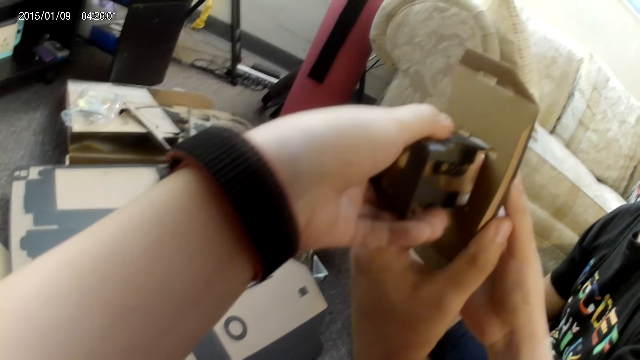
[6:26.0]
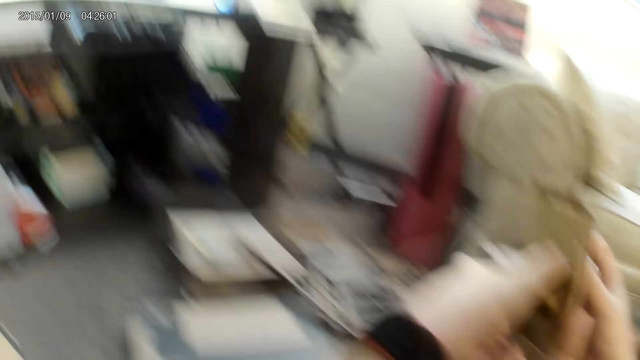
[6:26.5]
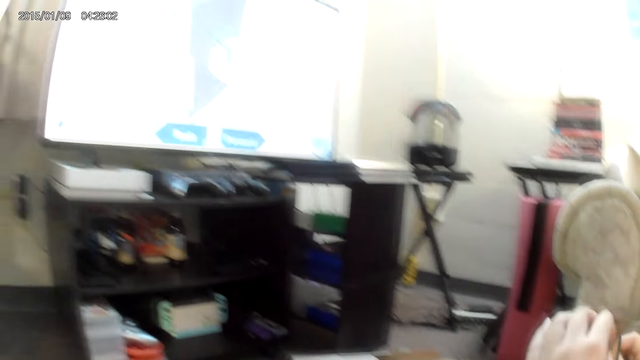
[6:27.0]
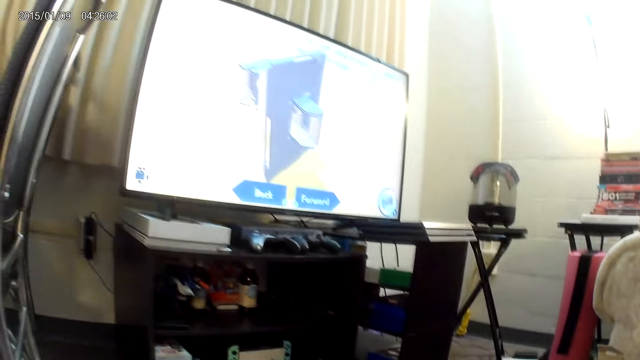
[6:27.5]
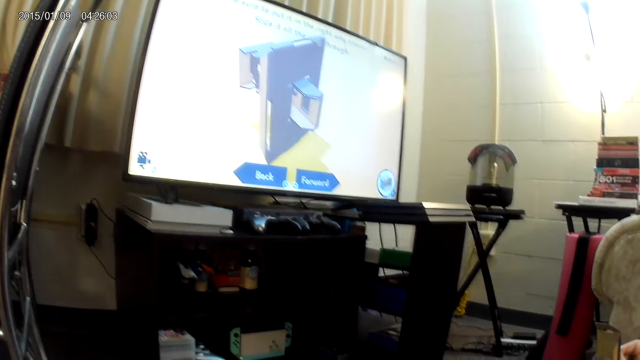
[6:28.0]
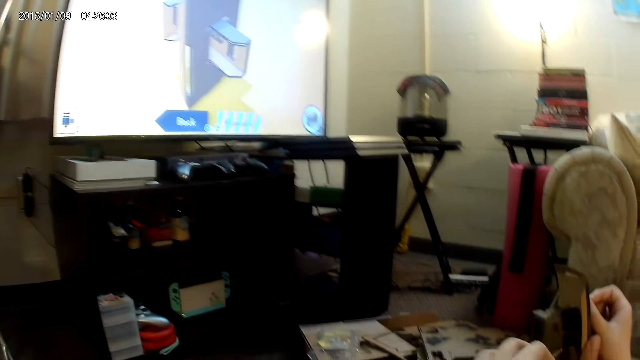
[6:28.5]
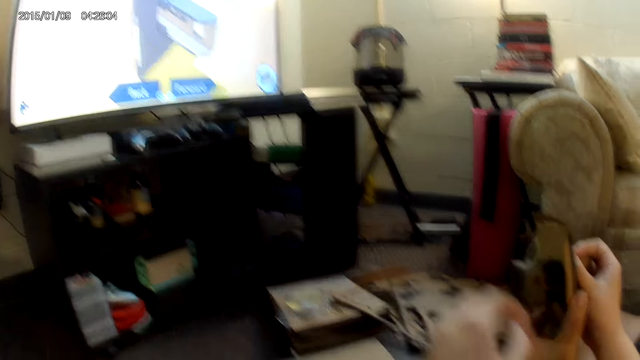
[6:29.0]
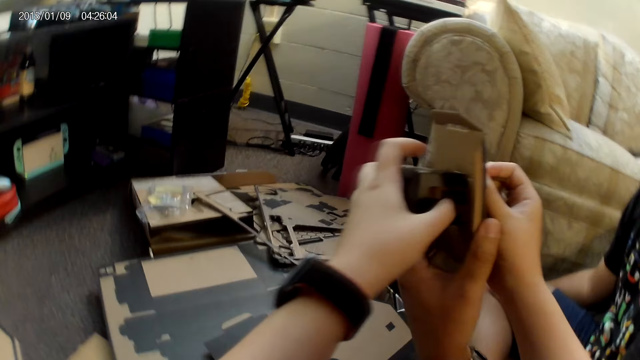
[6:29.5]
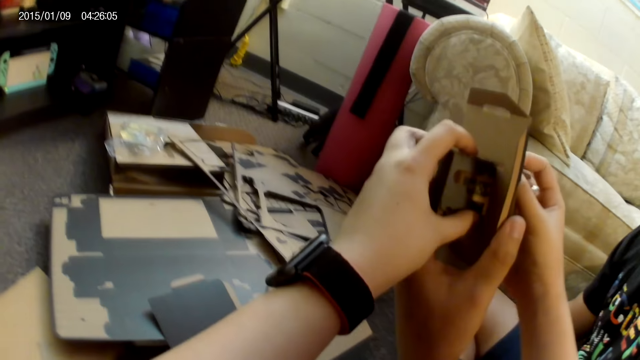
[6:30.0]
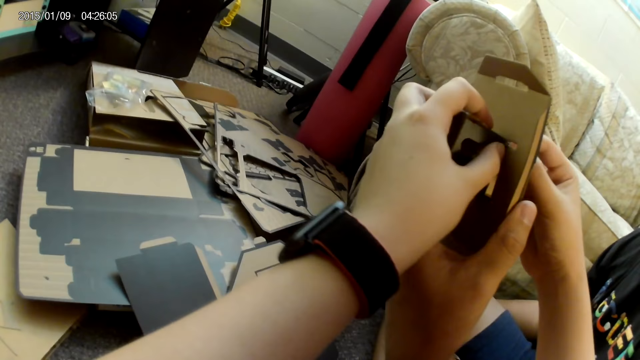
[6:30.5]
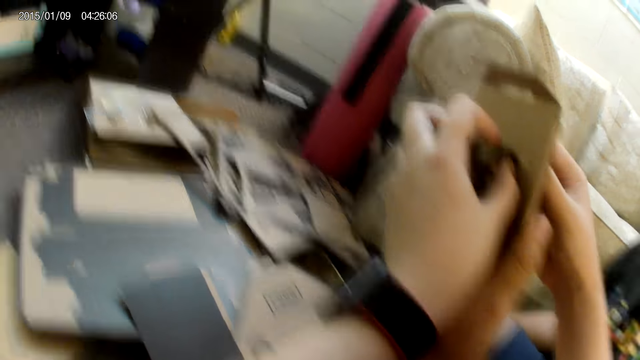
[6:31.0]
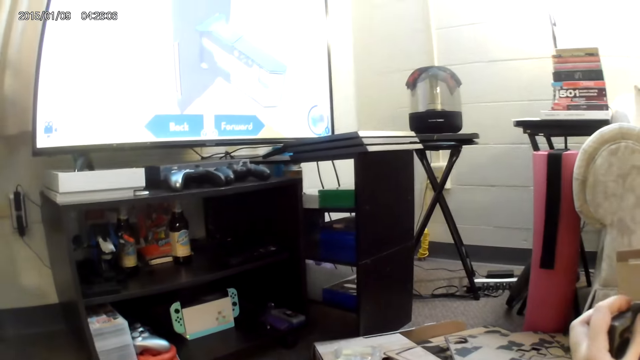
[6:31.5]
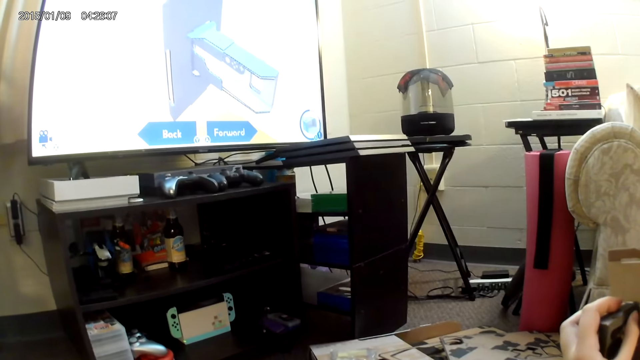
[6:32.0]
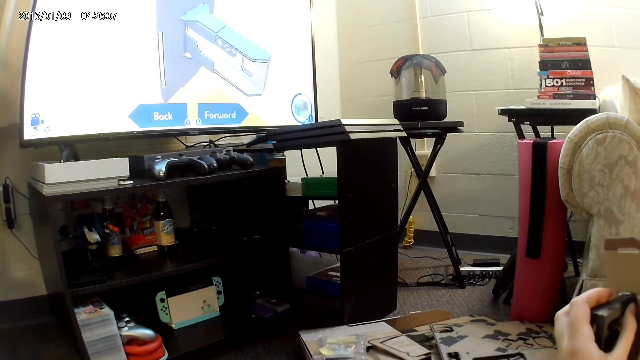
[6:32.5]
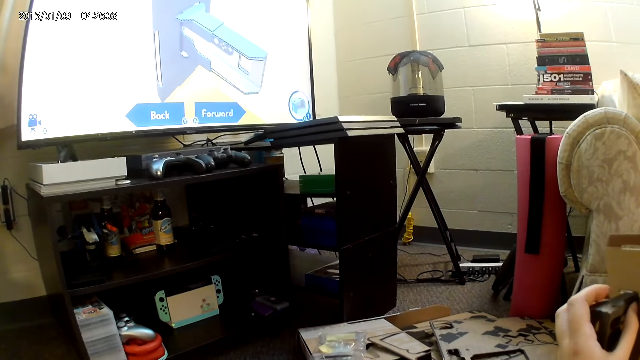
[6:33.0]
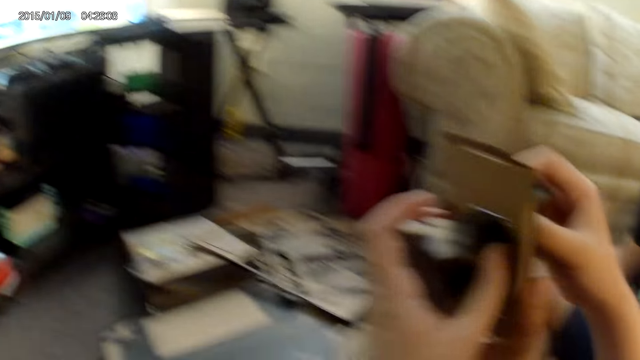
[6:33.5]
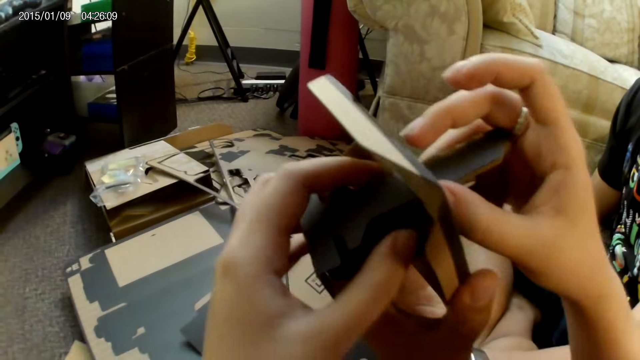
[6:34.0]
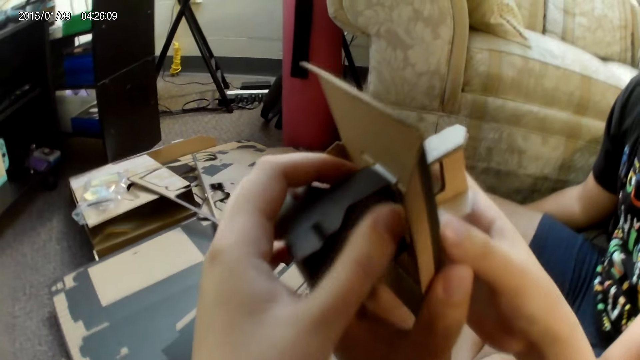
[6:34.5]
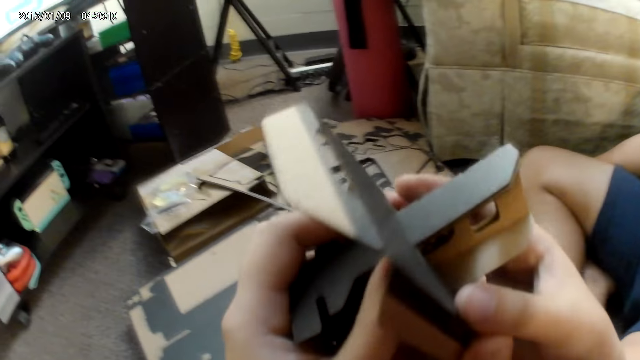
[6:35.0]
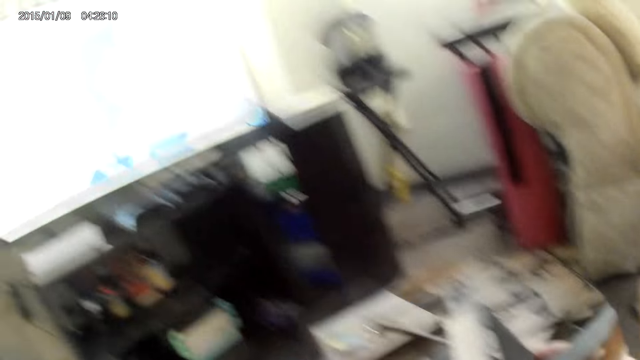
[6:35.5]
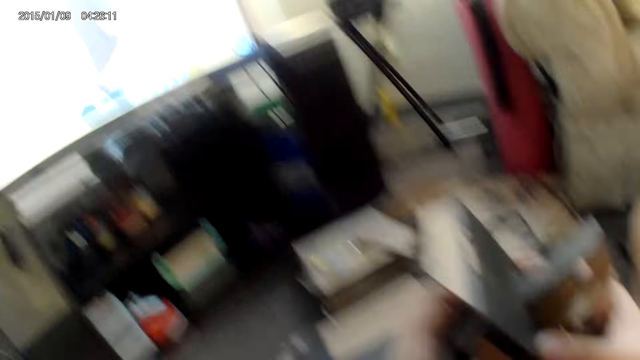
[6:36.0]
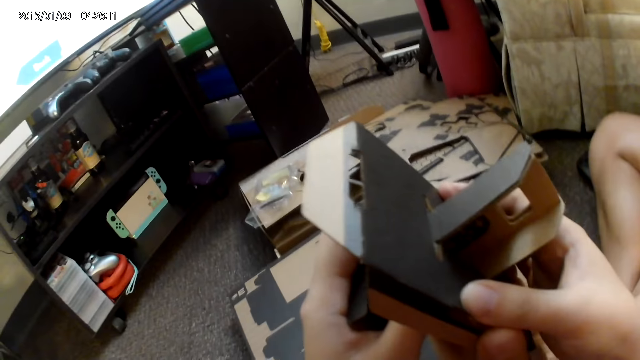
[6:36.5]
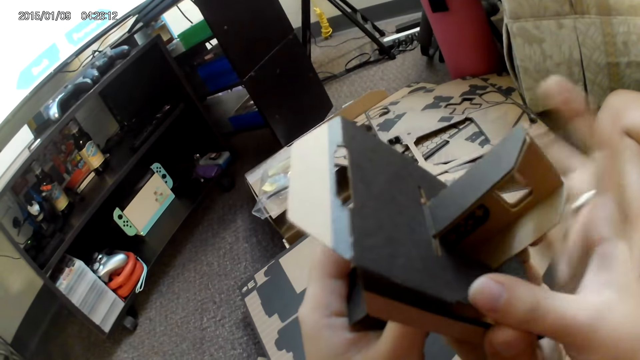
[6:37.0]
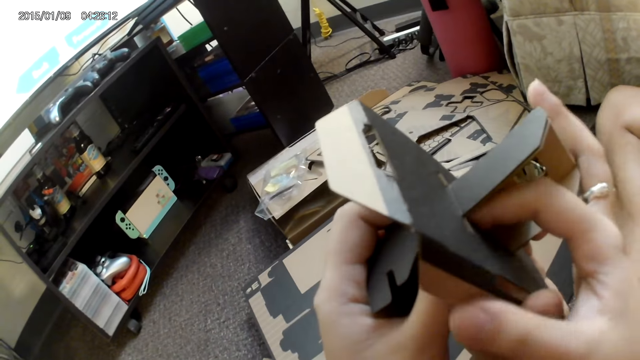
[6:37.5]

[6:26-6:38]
The camera wearer fits the assembled cardboard piece into the cardboard piece in the left hand of a man with both hands. They align a cardbox.

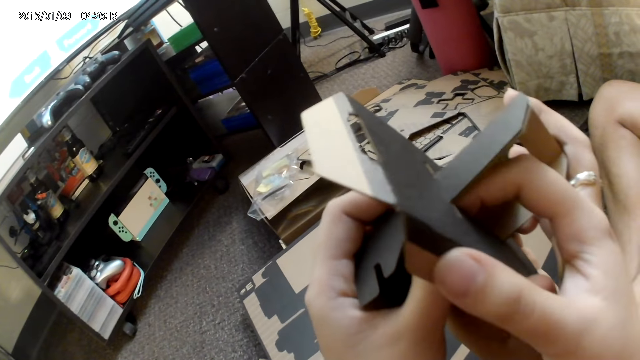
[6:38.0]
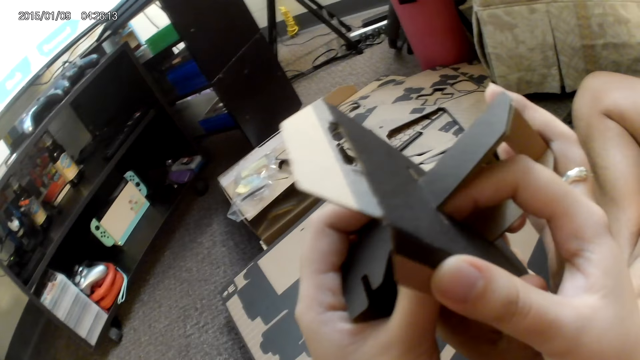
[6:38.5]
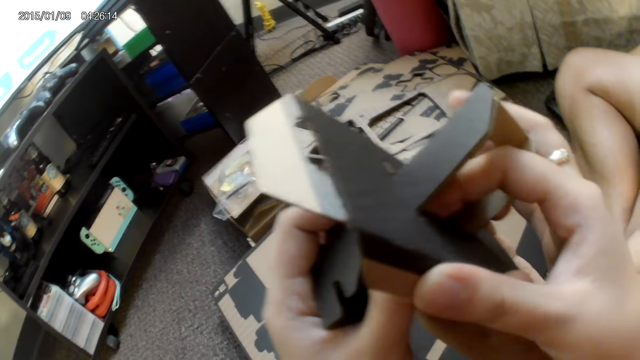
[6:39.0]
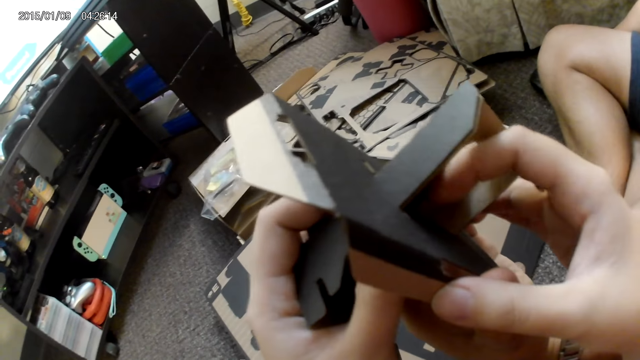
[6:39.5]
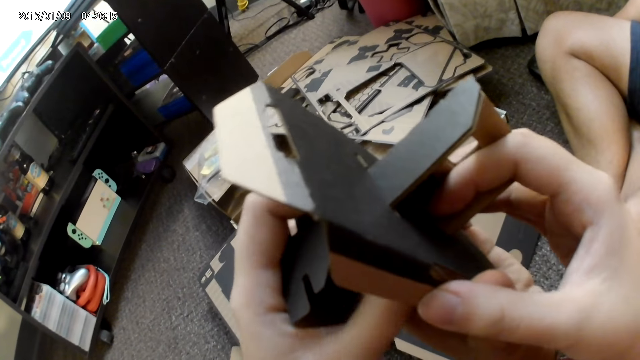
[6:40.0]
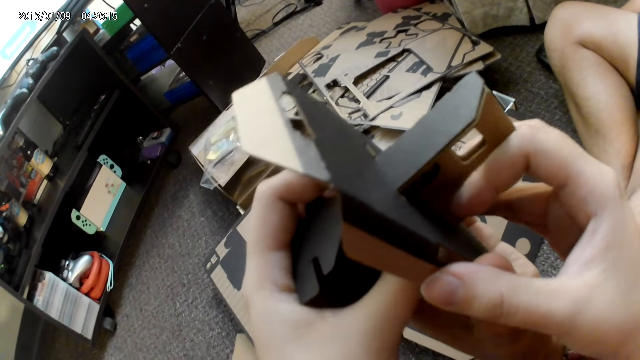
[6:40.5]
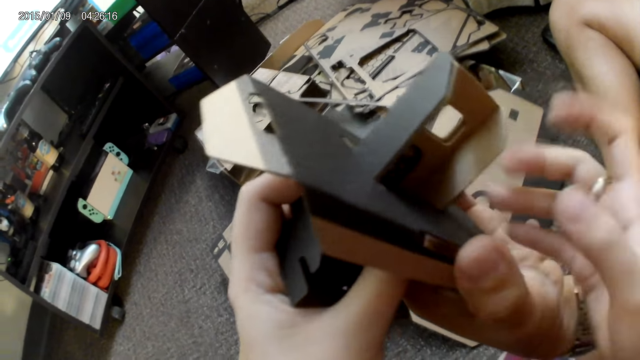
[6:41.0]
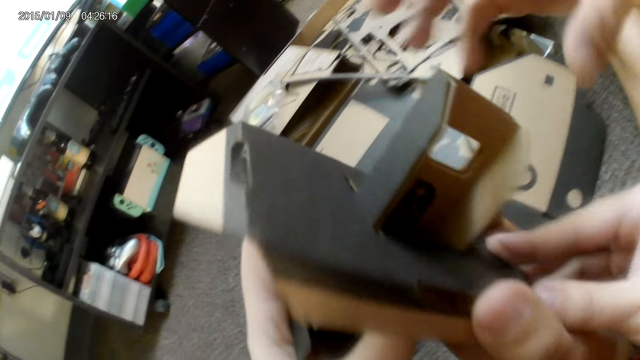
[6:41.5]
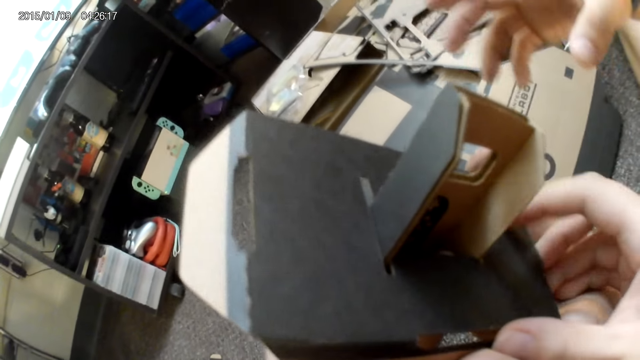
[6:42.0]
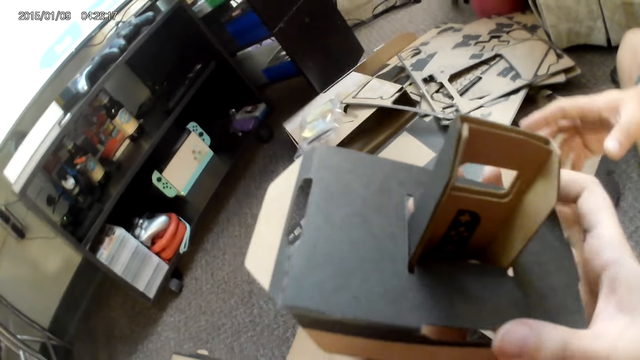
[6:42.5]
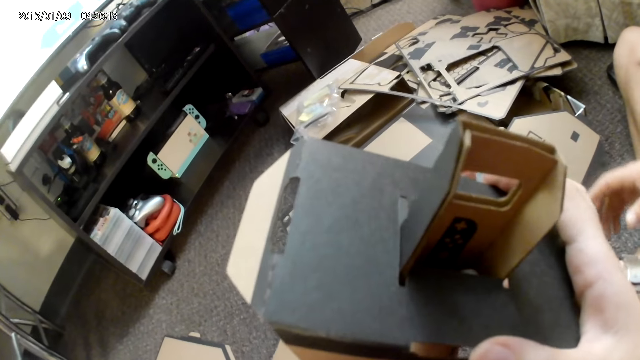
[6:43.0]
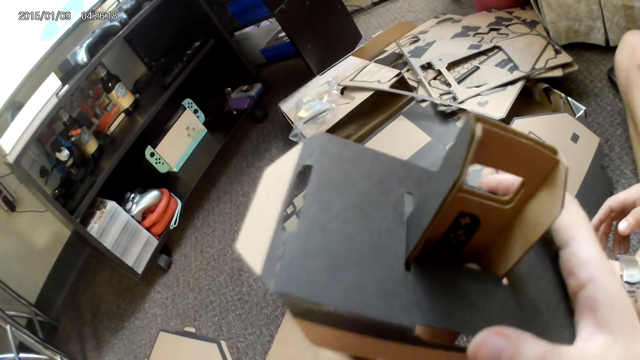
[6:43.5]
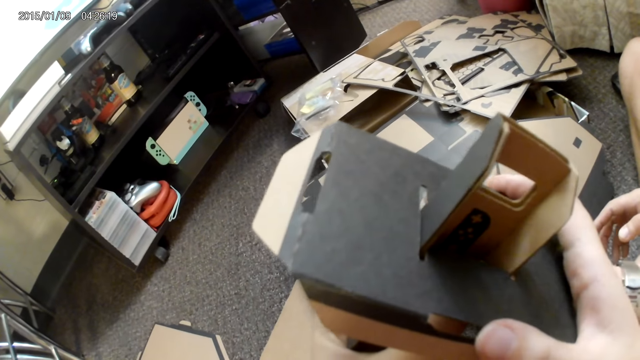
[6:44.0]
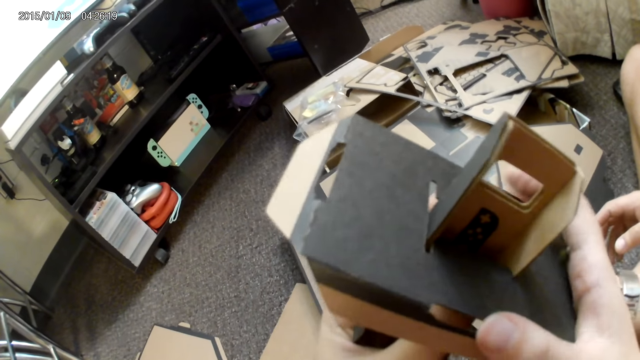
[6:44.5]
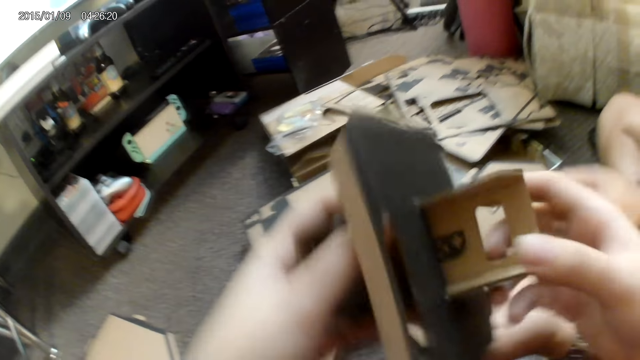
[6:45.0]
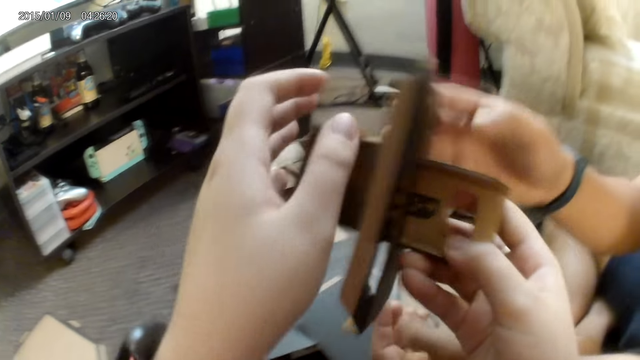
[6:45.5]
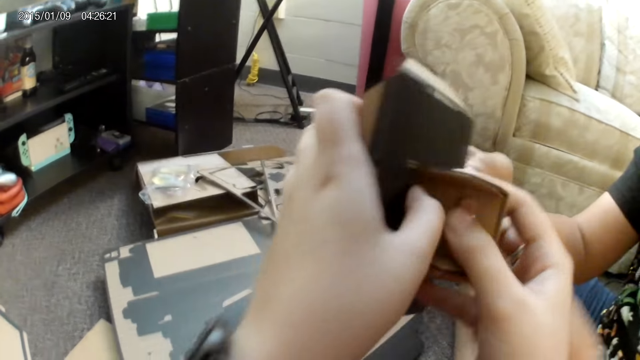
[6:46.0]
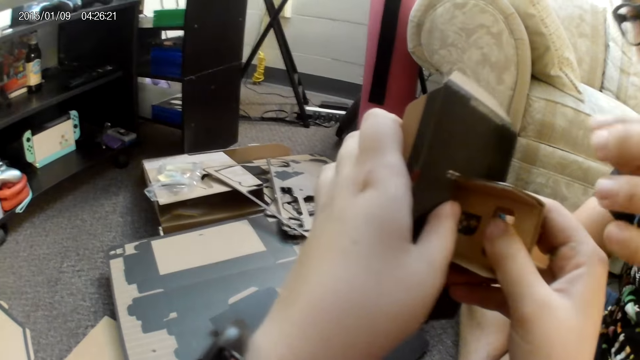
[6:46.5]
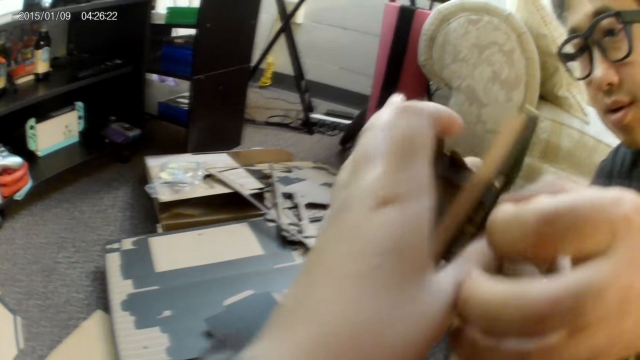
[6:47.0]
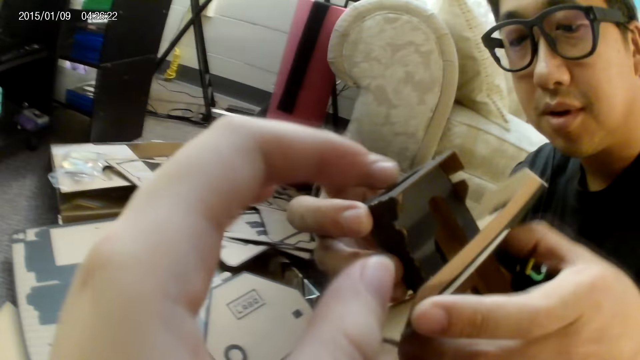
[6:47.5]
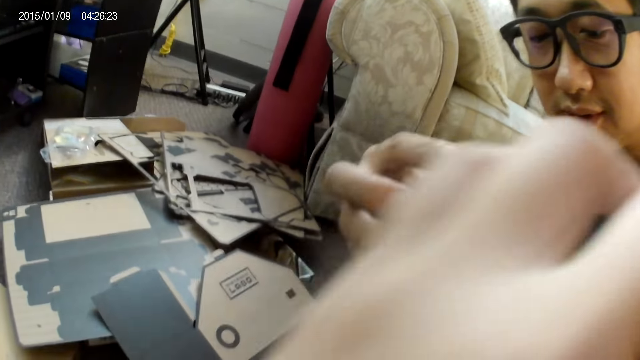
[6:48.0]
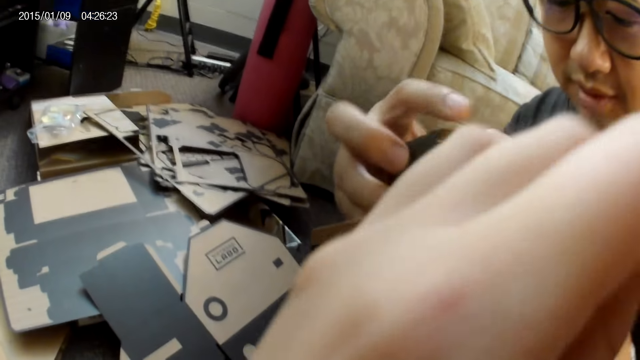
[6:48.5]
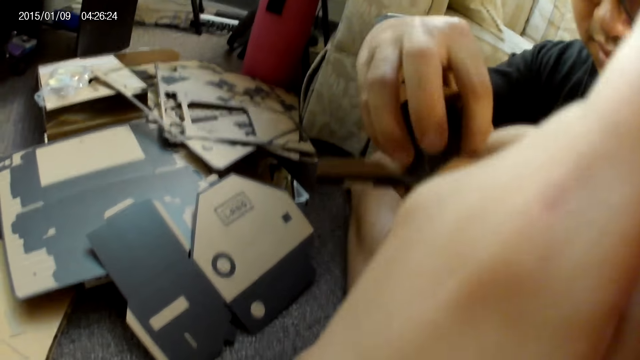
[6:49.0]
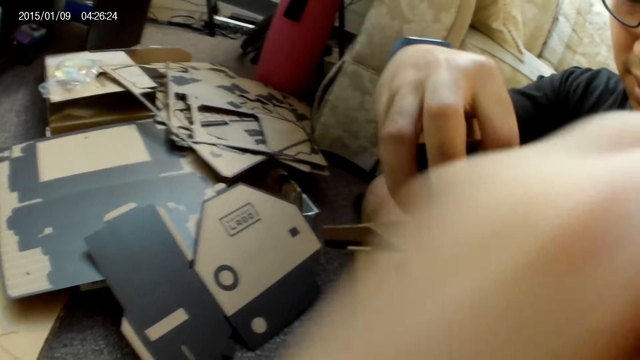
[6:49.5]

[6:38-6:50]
The camera wearer fits the assembled cardboard piece into the cardboard piece with both hands. The man holds the assembled cardboard pieces with both hands. The camera wearer gives a cardbox to the man. She removes both hands from the cardboard pieces. She rubs her nose with her left hand.
